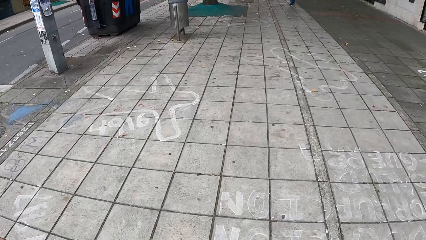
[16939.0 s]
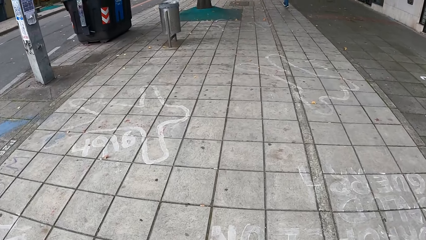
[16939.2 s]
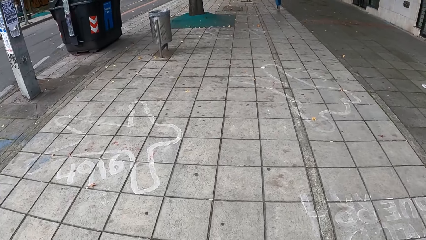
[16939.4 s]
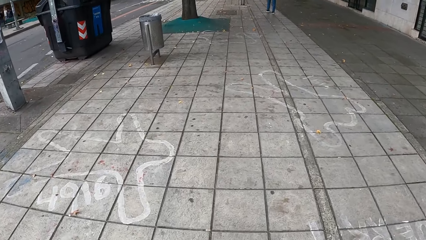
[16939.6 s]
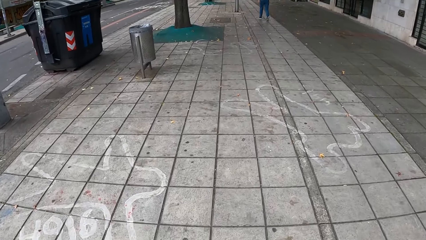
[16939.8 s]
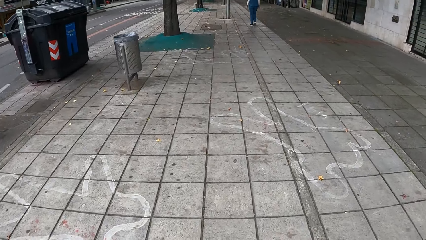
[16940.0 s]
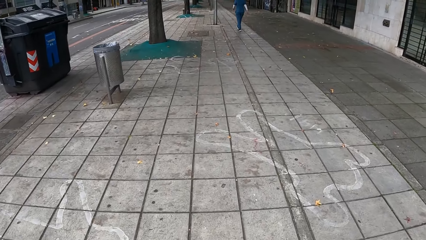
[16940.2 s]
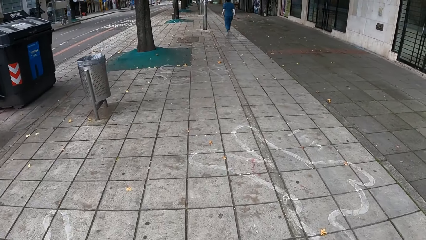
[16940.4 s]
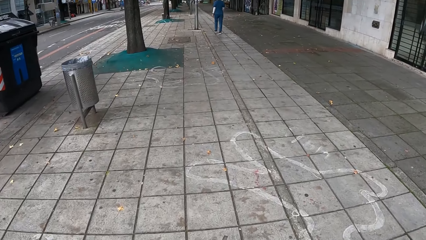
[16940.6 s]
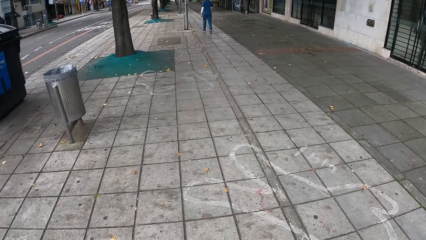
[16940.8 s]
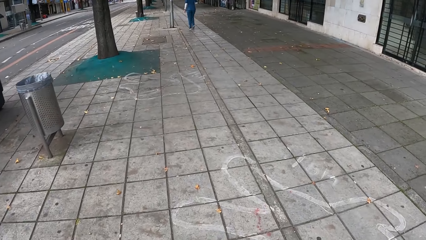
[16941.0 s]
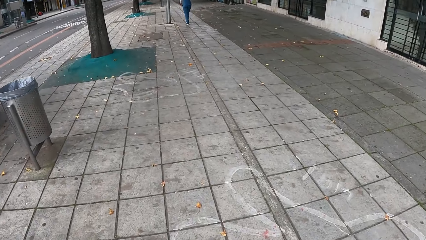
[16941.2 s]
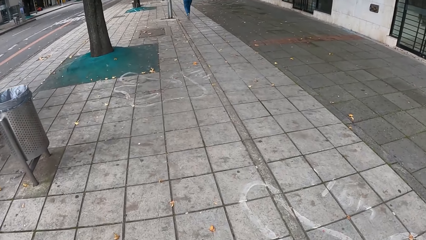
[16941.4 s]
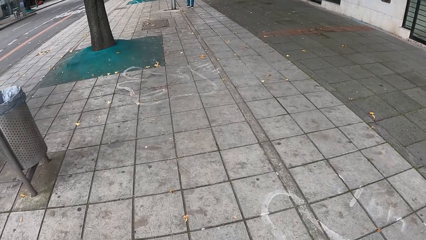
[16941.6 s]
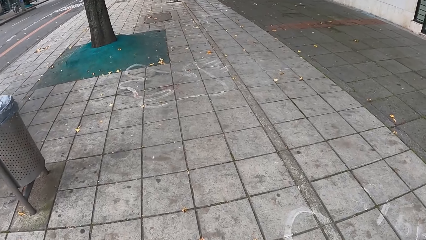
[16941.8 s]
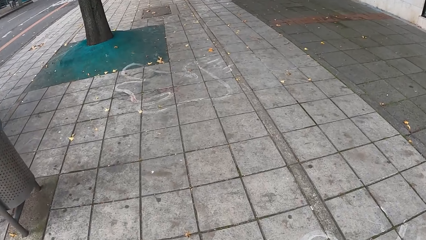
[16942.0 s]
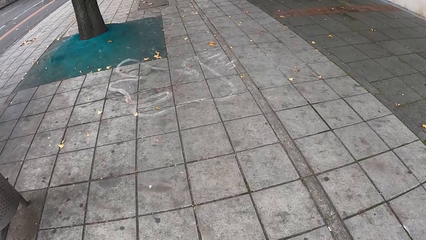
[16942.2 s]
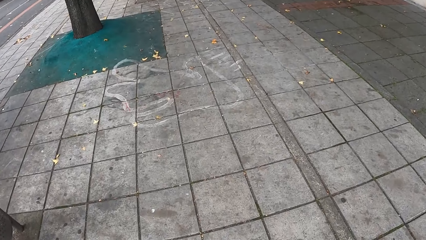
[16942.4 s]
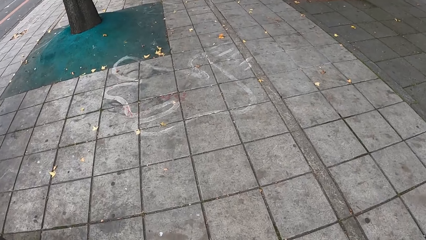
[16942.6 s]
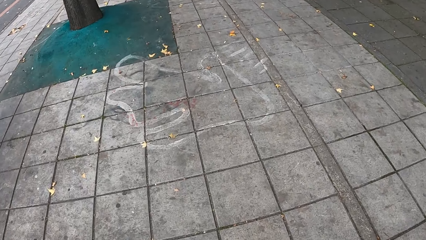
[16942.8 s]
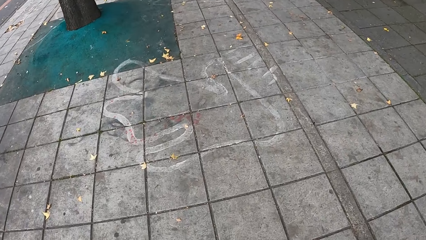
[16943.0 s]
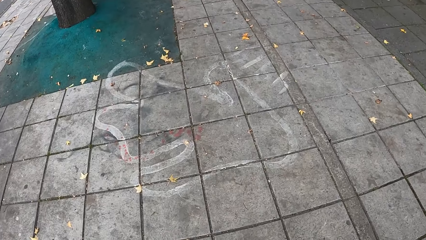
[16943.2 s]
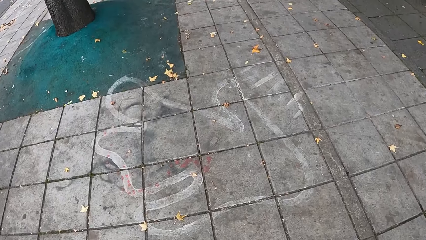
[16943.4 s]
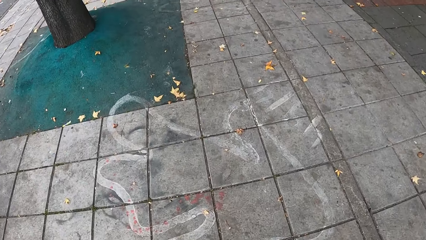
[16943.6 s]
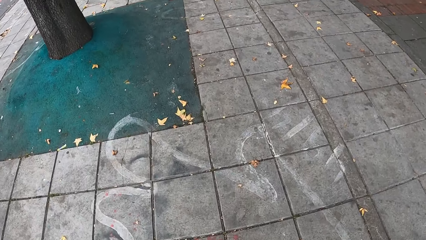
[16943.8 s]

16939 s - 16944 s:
The camera wearer walks on the road.

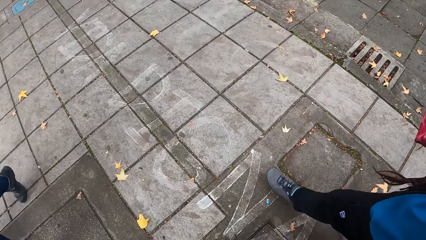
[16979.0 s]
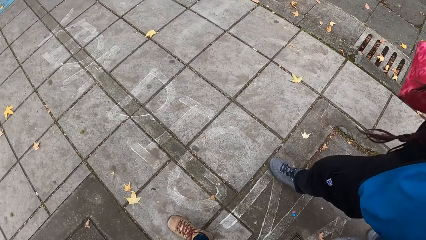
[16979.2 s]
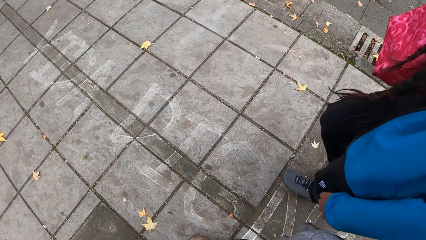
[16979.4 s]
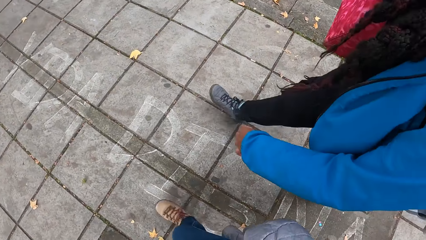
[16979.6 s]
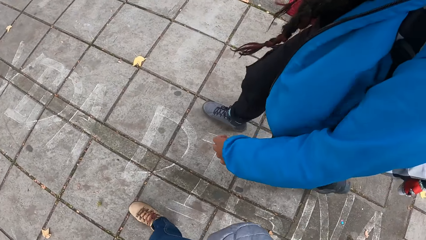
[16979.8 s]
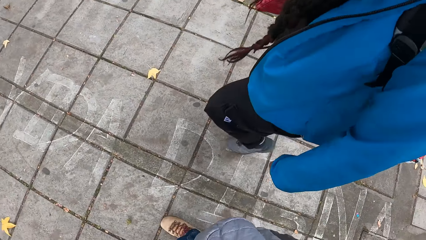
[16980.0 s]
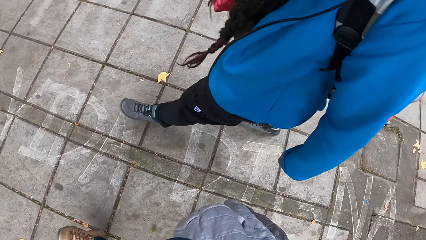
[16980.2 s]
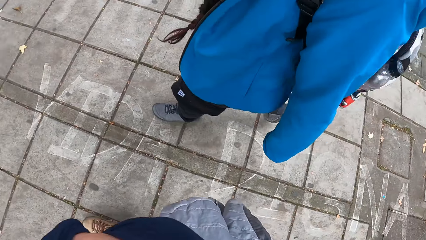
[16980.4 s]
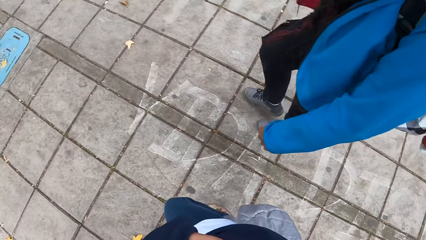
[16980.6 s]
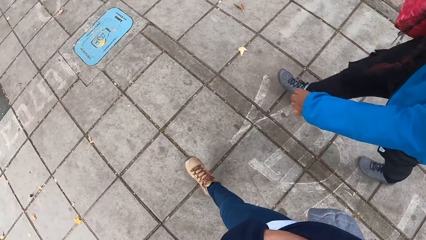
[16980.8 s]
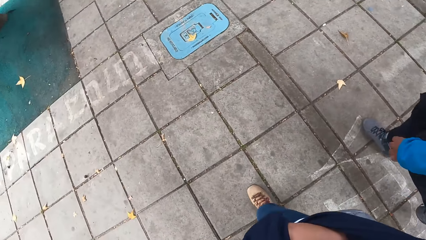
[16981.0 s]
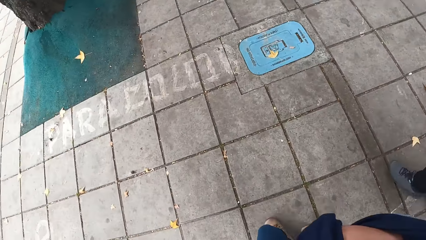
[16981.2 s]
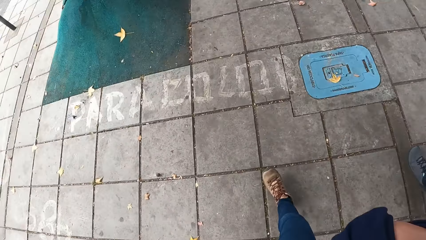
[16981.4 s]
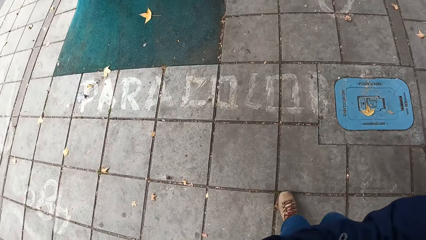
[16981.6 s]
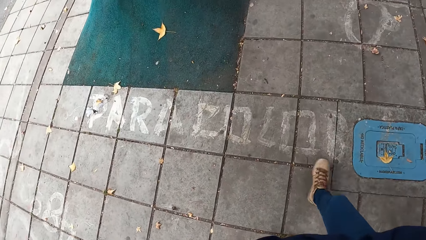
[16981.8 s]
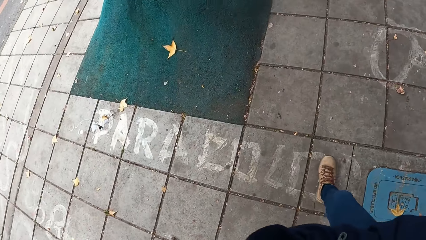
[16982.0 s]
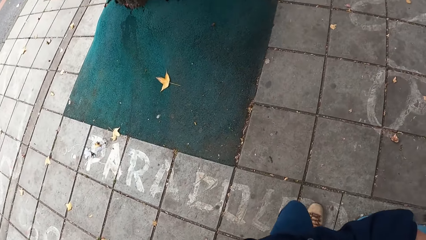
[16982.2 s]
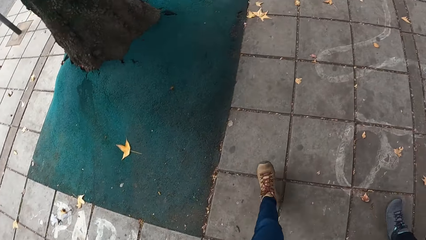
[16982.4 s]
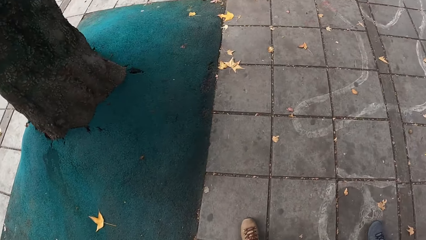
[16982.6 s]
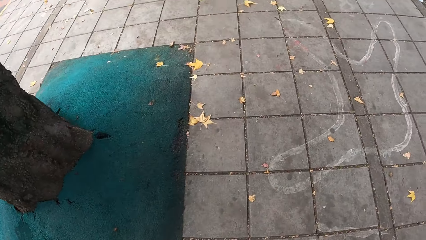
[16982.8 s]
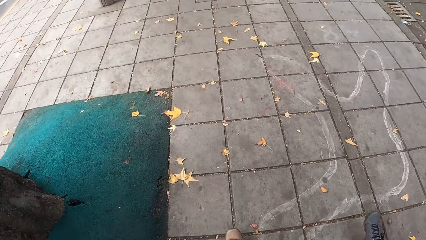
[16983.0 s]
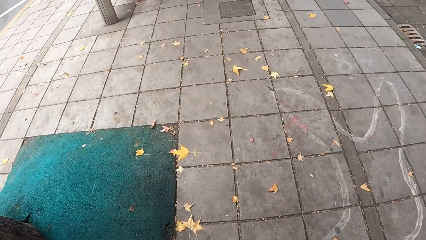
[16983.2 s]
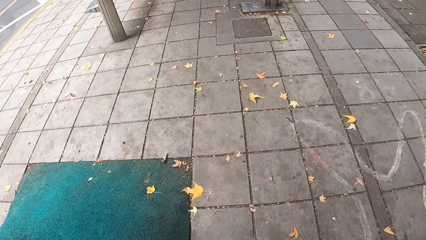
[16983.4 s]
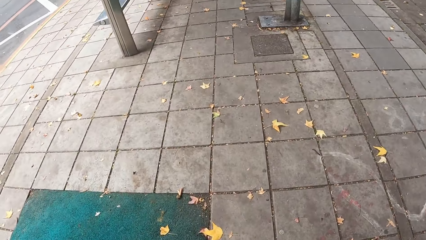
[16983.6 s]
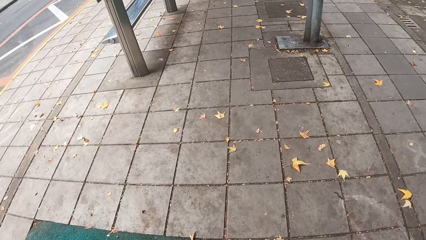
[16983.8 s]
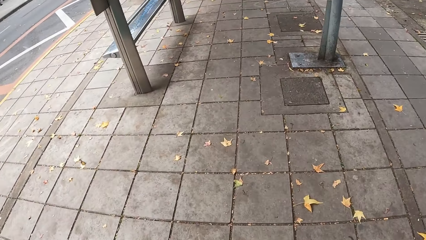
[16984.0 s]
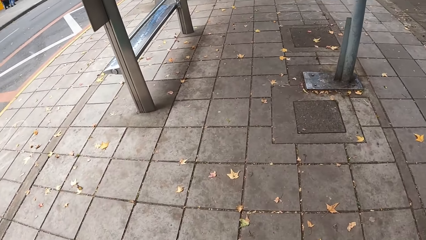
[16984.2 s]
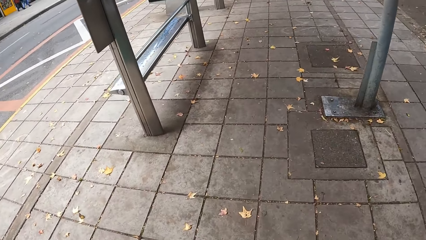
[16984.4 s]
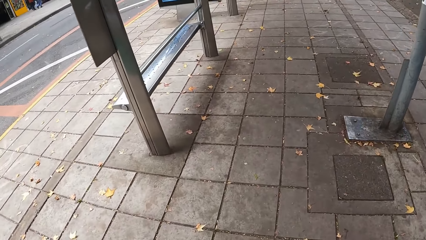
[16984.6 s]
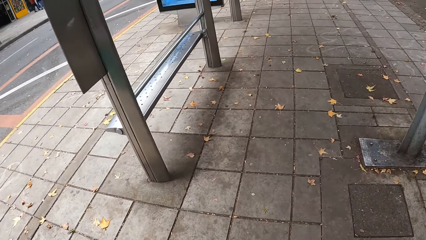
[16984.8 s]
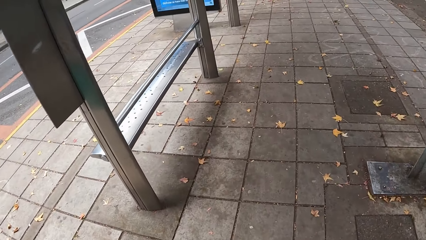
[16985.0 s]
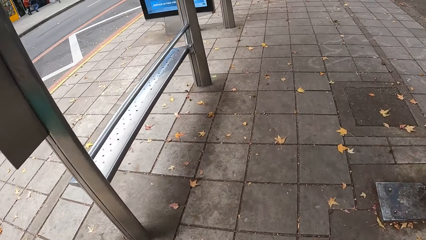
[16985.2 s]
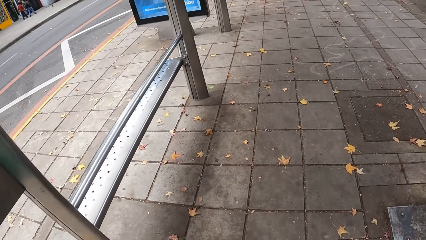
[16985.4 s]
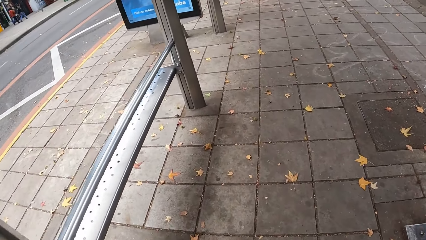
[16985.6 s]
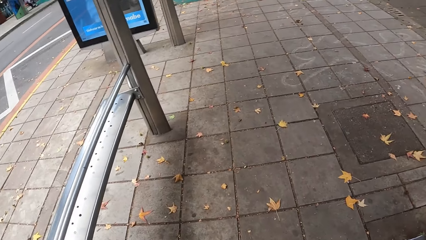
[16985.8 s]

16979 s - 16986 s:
The camera wearer converses with a woman.

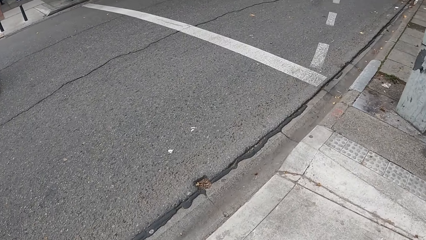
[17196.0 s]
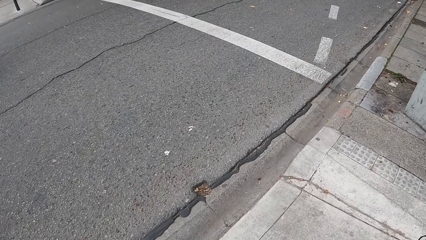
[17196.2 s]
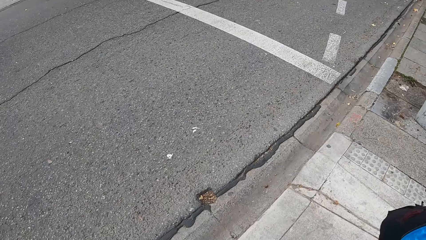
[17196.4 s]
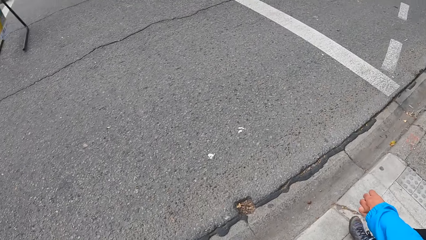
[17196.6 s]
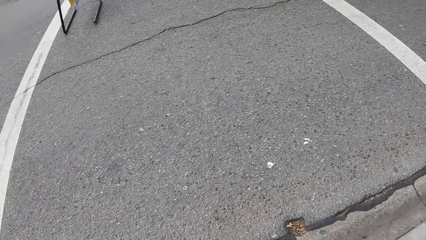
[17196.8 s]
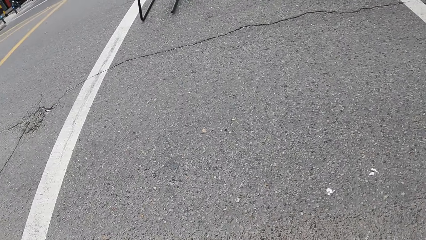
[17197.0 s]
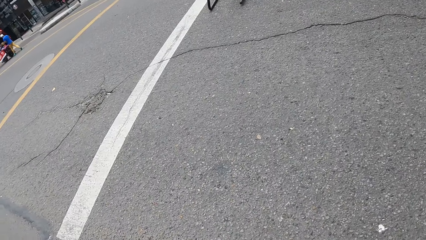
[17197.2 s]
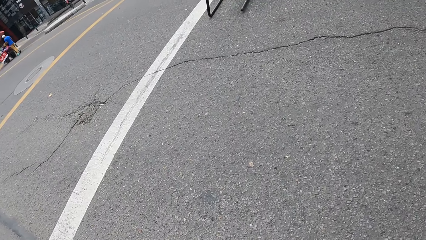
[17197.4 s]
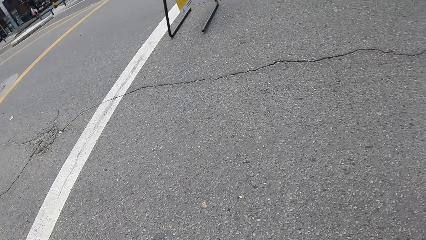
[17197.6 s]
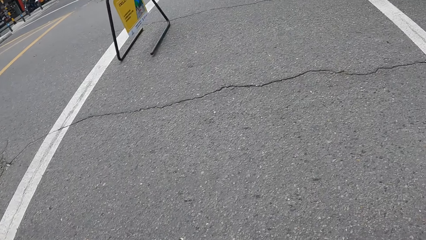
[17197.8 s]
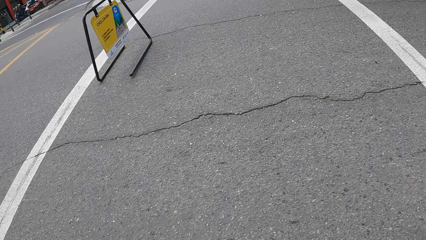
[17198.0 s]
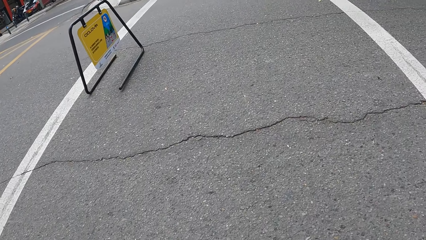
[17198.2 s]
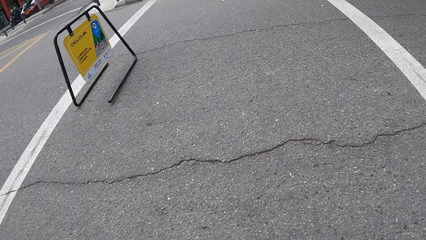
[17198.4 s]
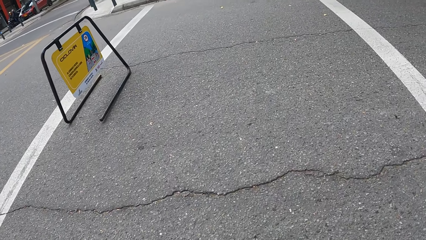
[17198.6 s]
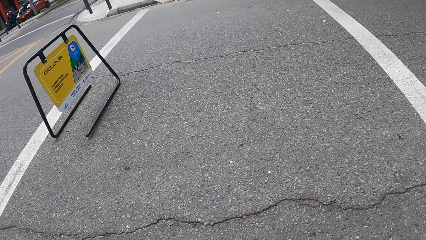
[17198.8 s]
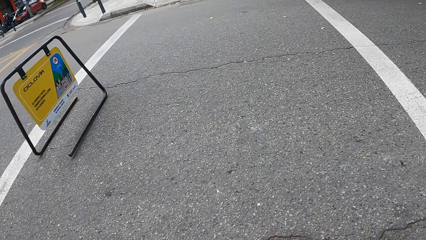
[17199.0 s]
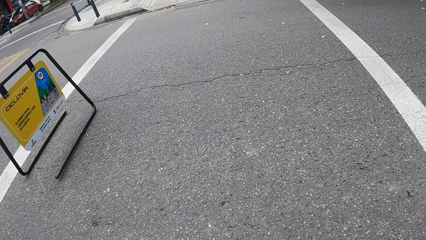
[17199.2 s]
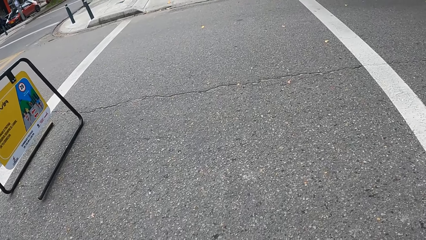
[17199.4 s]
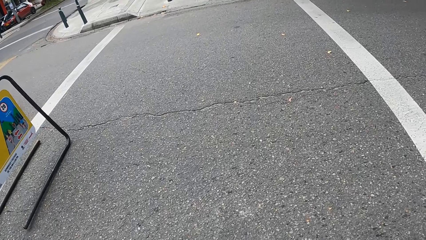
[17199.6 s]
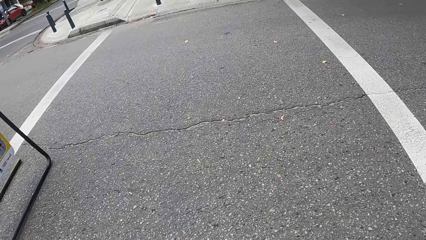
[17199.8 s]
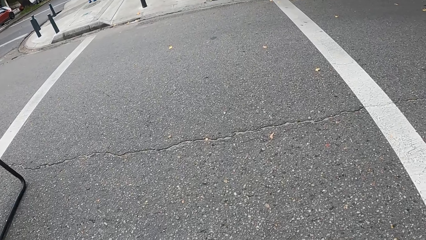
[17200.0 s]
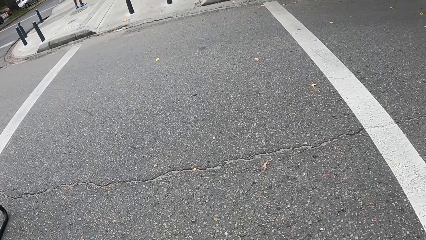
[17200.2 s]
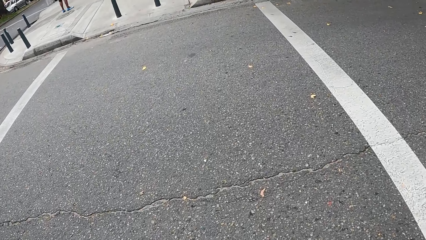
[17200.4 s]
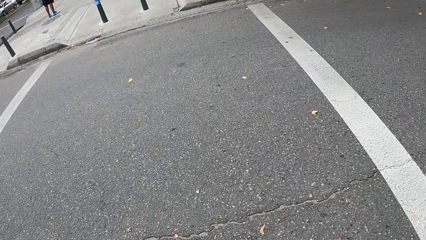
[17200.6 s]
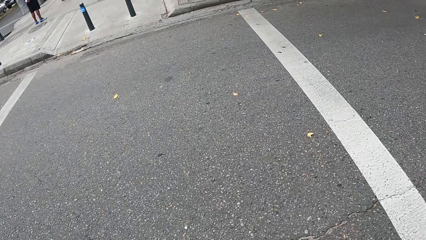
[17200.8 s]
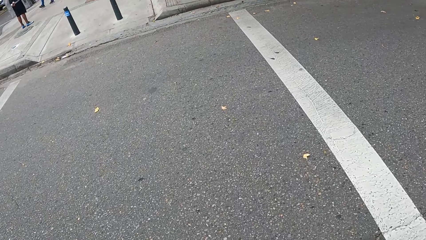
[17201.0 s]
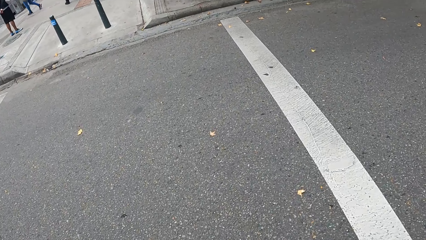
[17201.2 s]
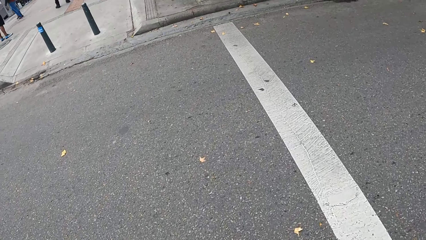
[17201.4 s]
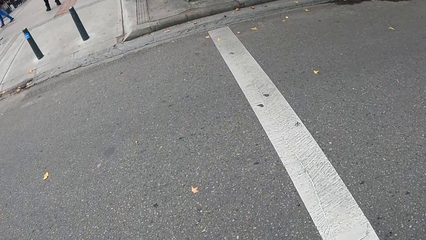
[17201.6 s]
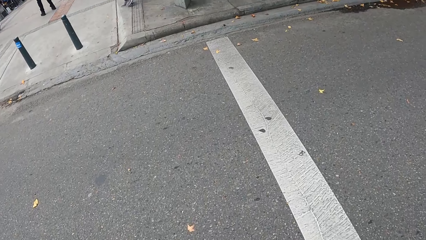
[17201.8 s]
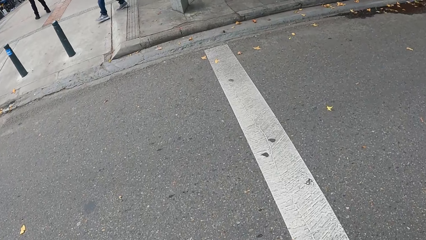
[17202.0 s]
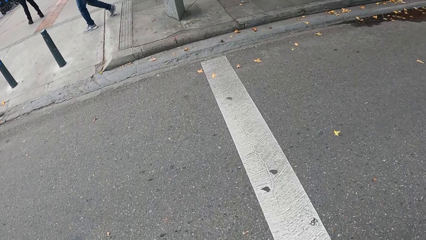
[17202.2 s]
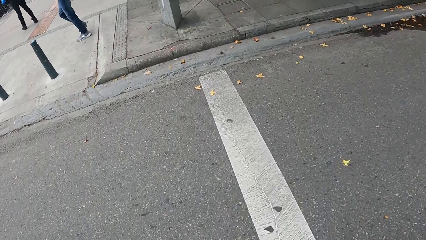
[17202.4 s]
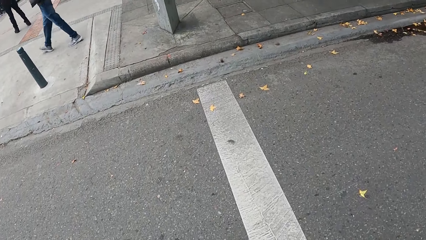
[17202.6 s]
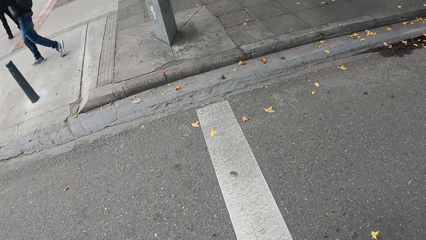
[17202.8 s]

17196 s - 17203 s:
The camera wearer crosses the road with the woman.
